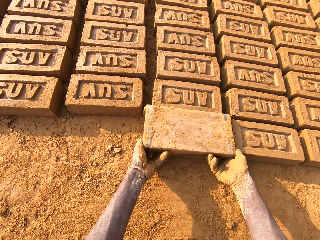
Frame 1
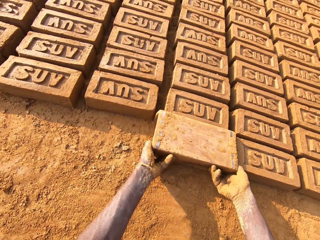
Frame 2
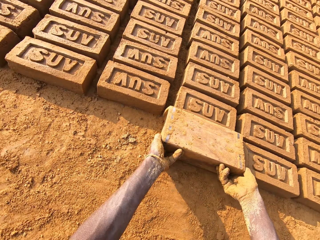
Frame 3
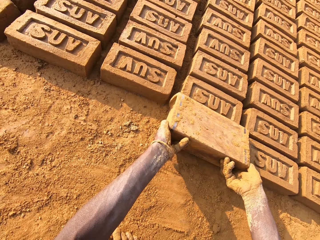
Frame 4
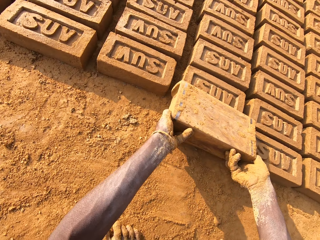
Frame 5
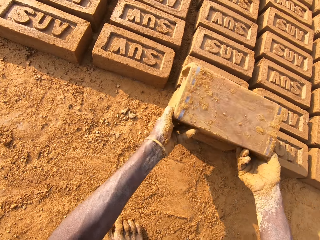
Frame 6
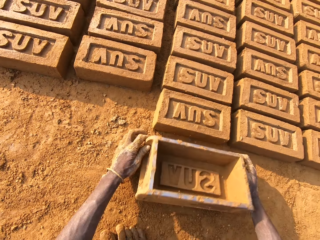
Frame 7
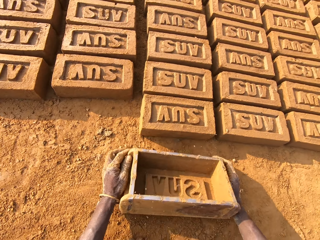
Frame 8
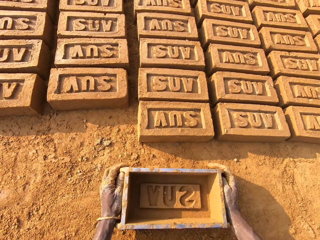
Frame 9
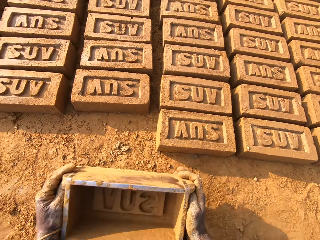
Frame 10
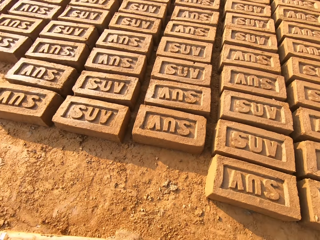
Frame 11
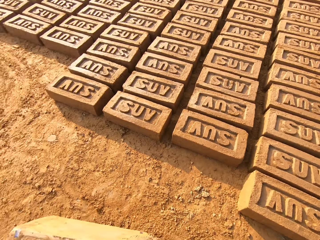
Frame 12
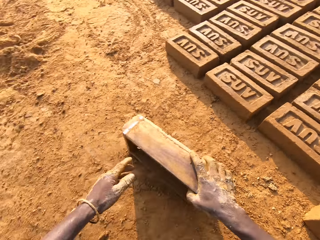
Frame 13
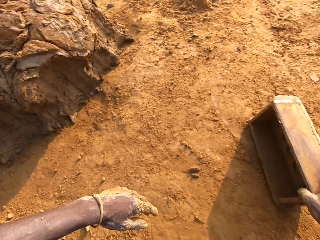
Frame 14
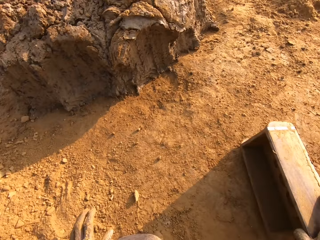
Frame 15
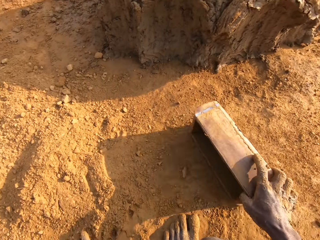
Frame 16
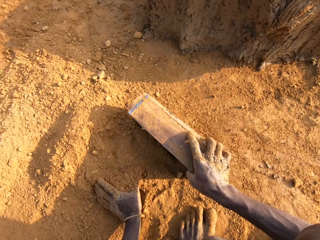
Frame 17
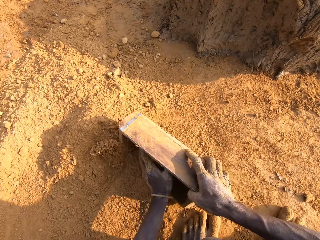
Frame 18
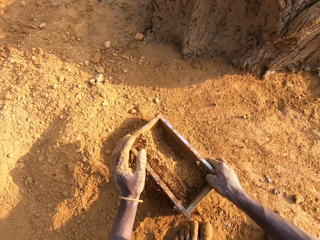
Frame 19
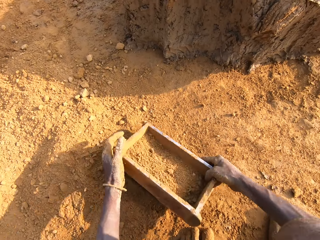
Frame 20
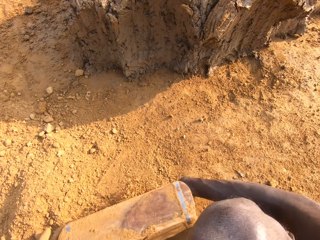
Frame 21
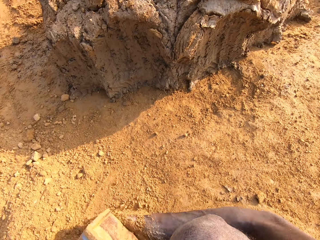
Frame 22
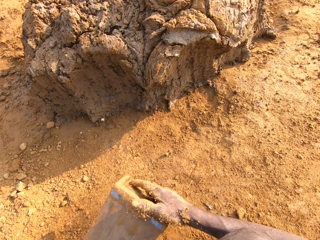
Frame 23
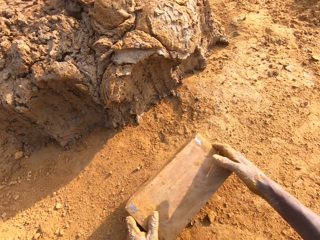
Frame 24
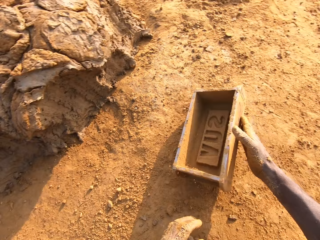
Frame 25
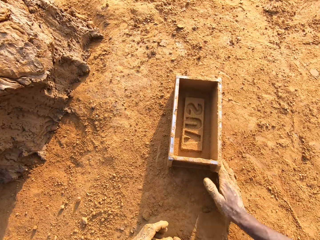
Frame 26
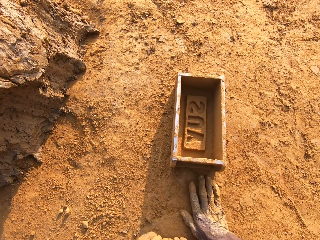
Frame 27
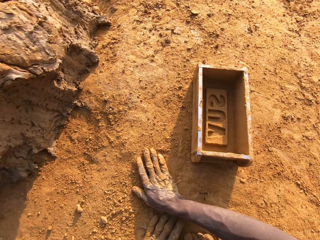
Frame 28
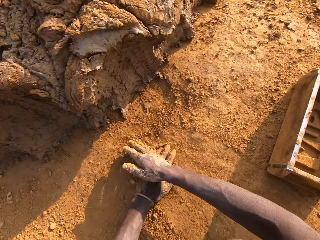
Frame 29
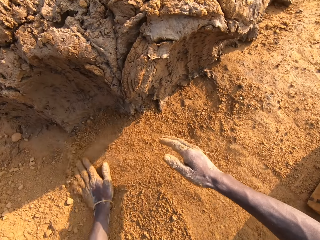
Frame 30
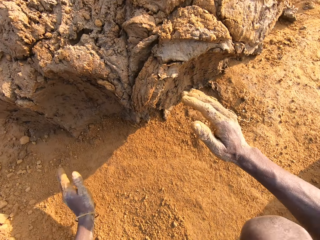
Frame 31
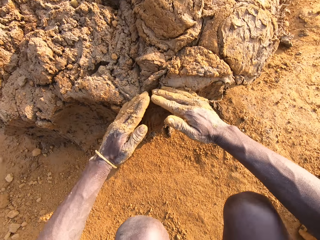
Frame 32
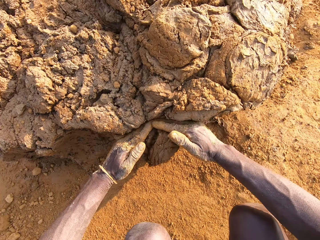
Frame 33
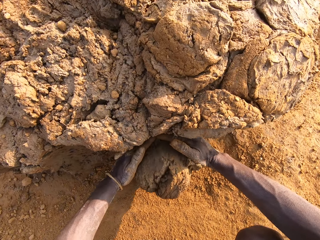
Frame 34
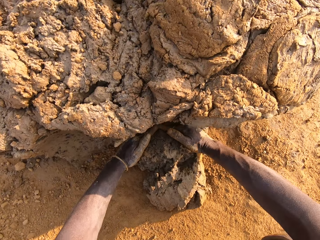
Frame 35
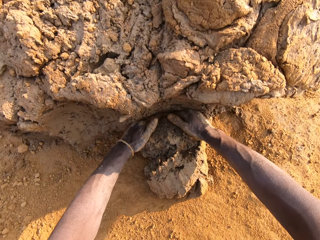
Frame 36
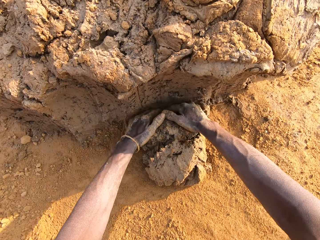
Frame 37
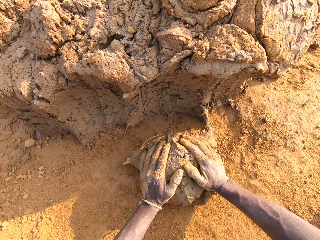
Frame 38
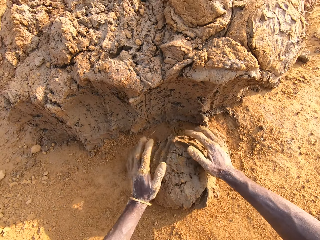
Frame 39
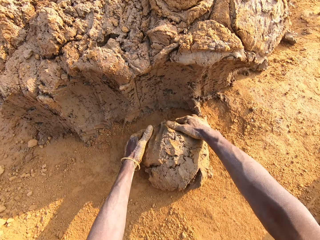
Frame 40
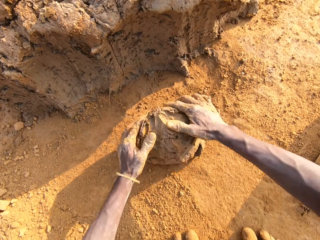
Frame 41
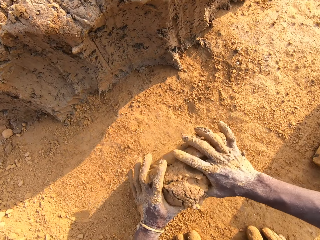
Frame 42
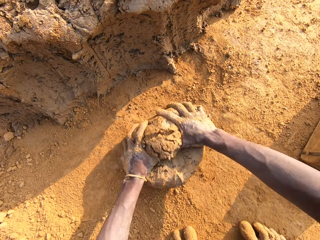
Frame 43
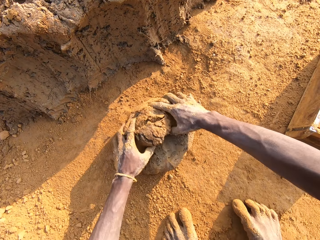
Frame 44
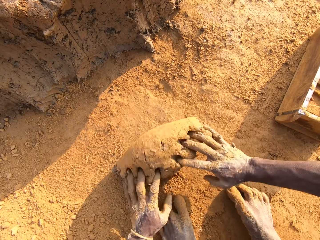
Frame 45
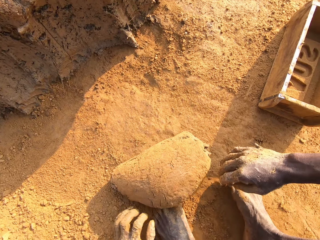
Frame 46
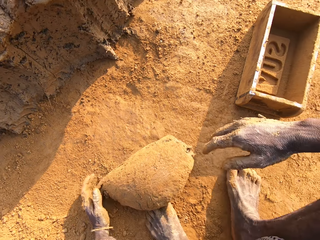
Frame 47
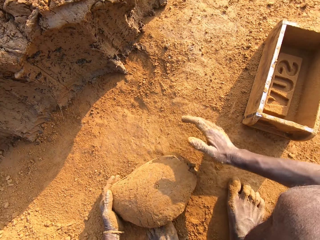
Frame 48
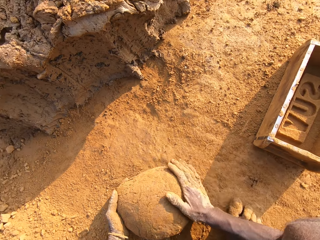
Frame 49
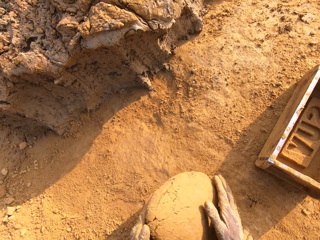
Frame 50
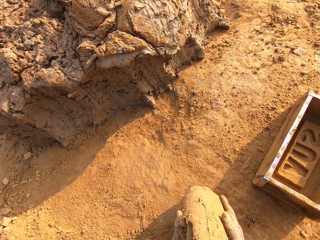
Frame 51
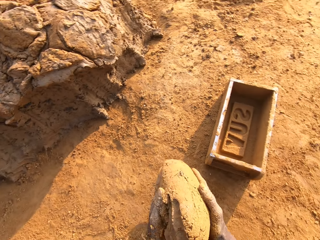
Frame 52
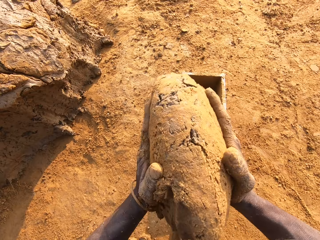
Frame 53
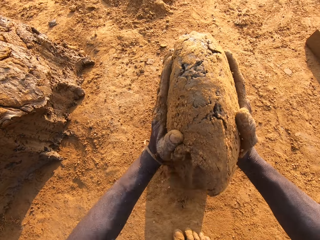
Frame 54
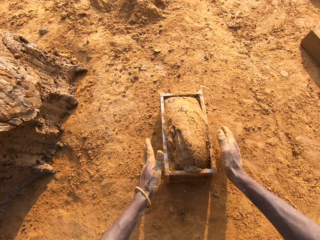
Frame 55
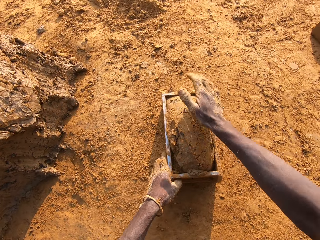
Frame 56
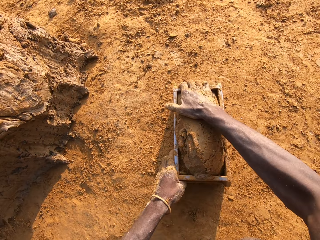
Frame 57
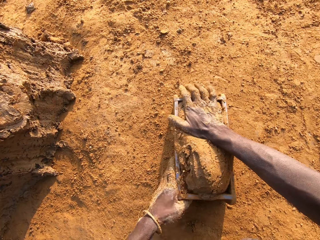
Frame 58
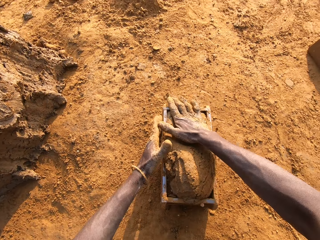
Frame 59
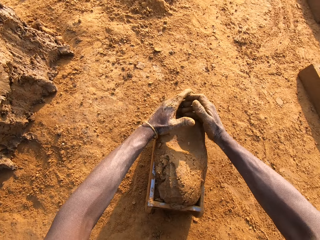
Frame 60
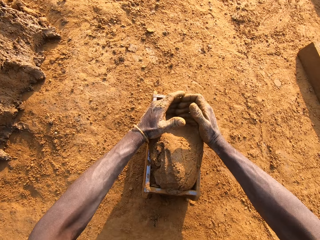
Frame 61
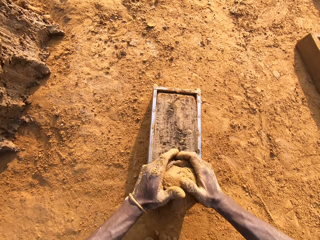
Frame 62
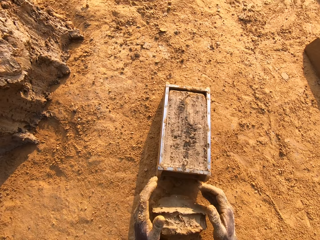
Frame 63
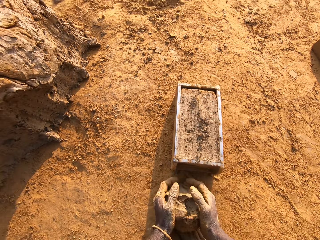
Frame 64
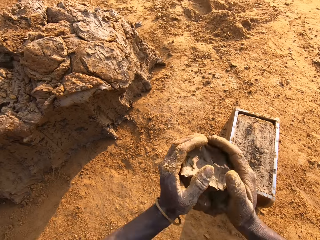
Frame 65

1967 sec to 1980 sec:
The camera wearer flips the brick mold upside down. He puts the brick in alignment. He removes the brick mold from the brick. He moves close to the heap of mortar. He packs sand on the ground with the brick mold. He pours the sand in the brick mold on the ground. He puts the brick mold on the ground. He slides his hands on the ground. He cuts out a portion of mortar from the heap of mortar on the ground. He molds the mortar on the ground. He loads the mortar or mud into the brick mold. He fits the mud in the brick mold. He scrapes mortar from the brick mold with his hands.

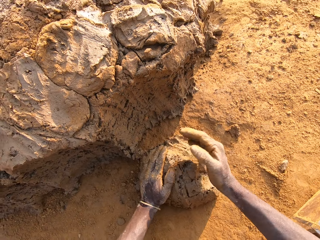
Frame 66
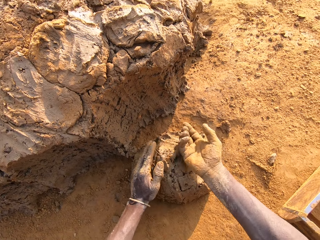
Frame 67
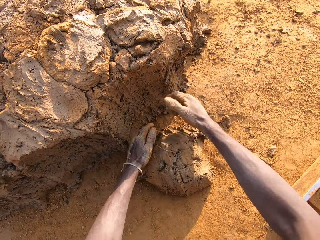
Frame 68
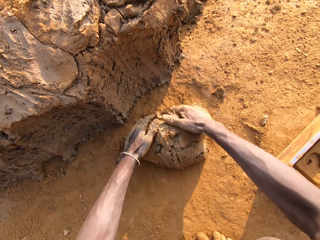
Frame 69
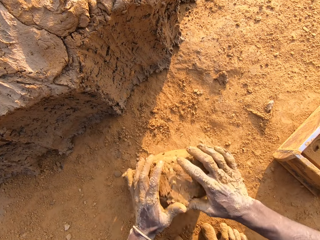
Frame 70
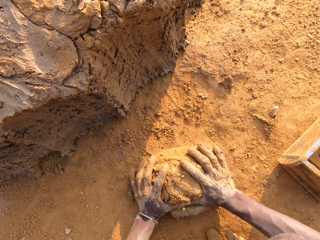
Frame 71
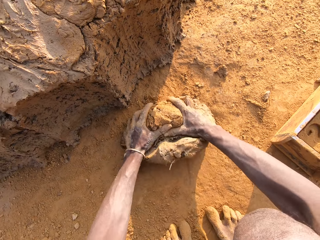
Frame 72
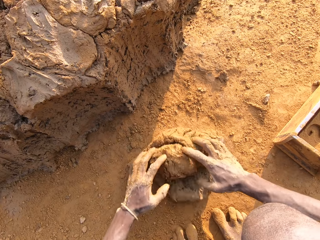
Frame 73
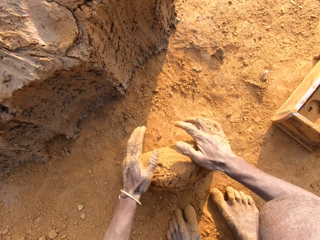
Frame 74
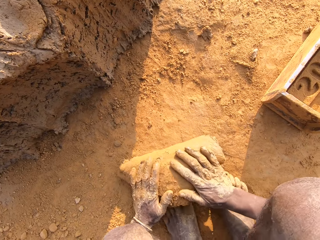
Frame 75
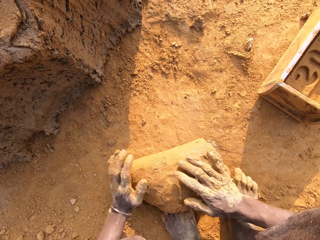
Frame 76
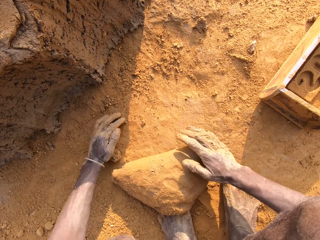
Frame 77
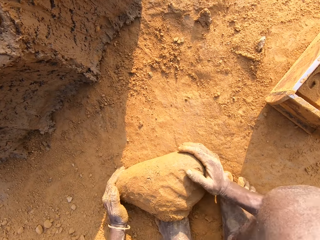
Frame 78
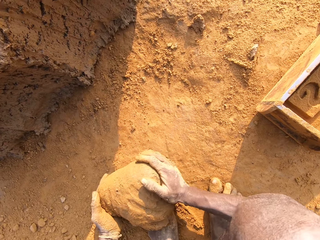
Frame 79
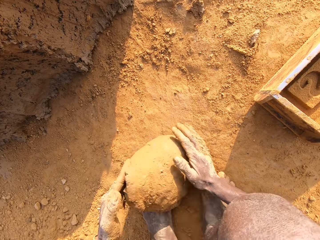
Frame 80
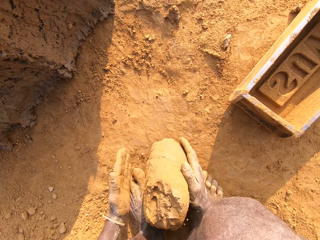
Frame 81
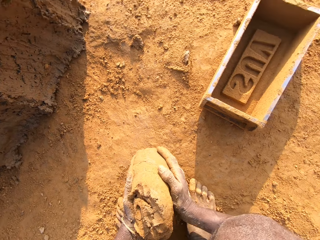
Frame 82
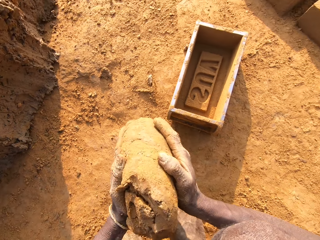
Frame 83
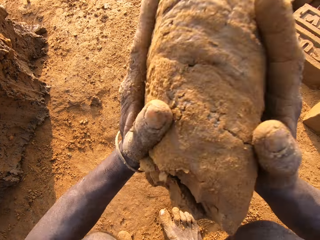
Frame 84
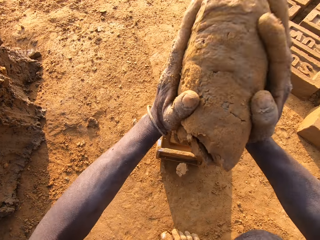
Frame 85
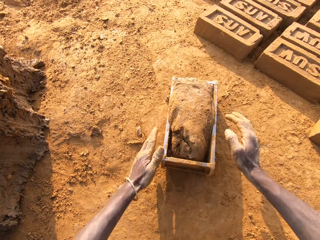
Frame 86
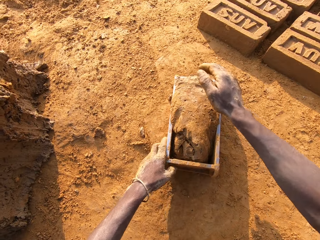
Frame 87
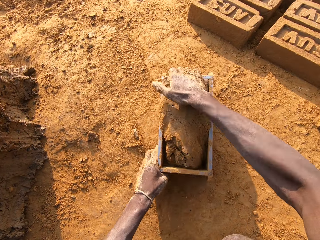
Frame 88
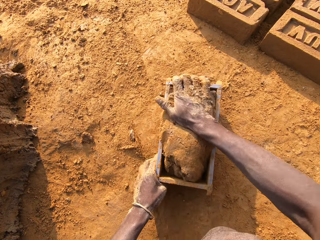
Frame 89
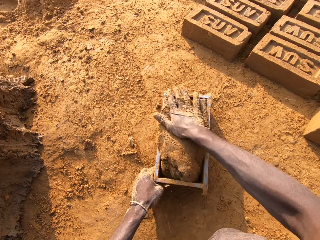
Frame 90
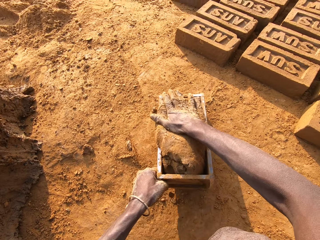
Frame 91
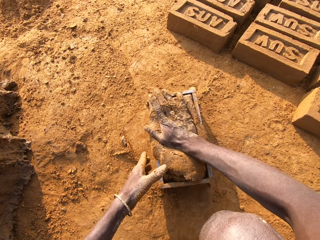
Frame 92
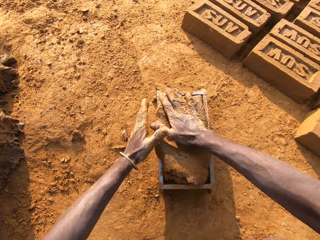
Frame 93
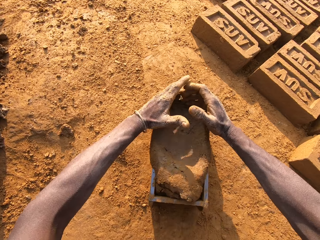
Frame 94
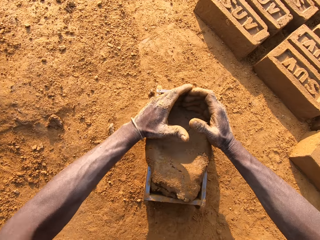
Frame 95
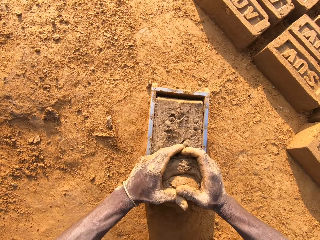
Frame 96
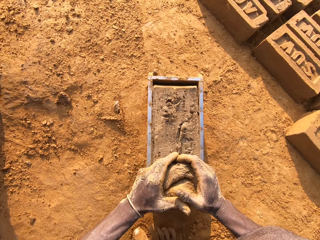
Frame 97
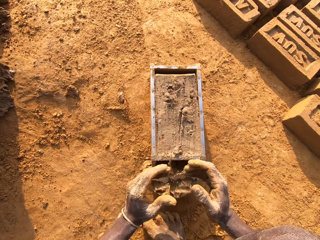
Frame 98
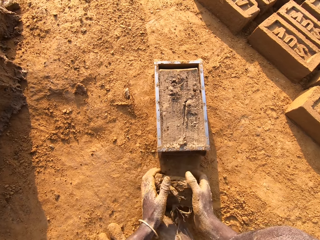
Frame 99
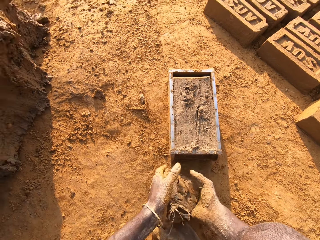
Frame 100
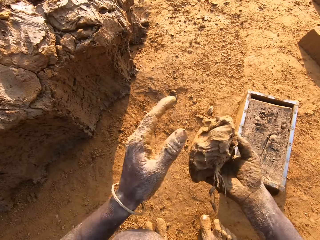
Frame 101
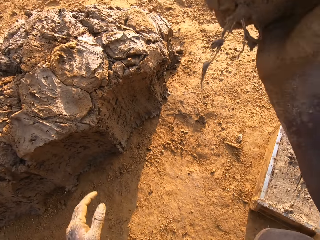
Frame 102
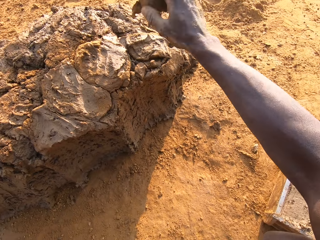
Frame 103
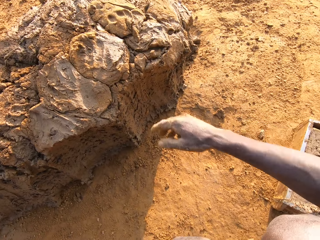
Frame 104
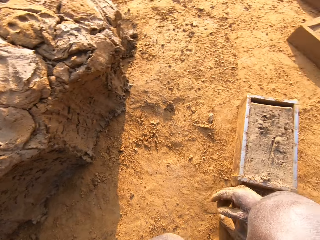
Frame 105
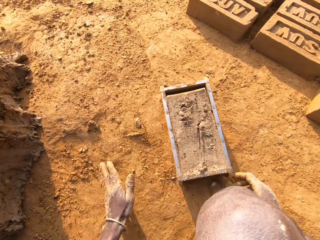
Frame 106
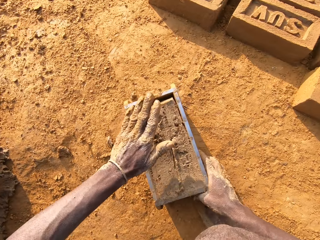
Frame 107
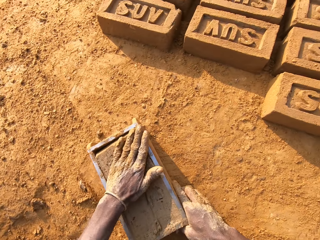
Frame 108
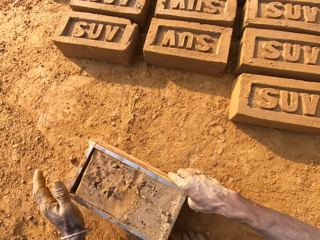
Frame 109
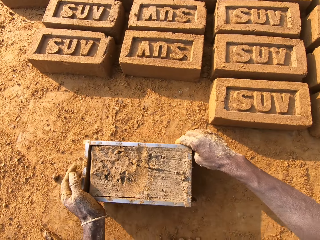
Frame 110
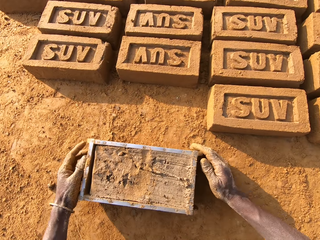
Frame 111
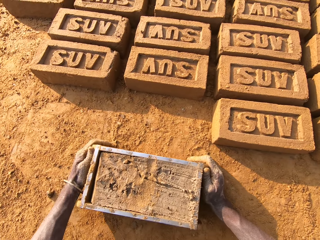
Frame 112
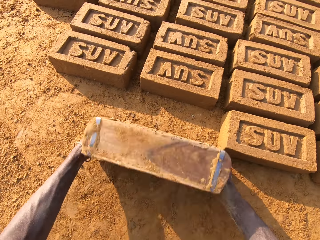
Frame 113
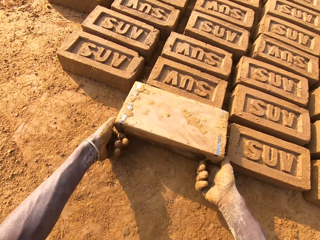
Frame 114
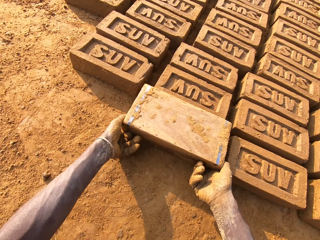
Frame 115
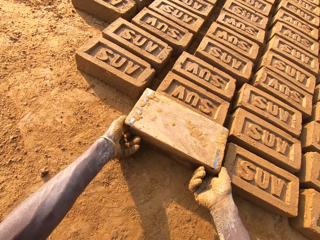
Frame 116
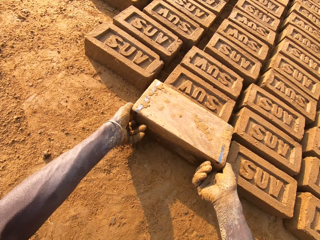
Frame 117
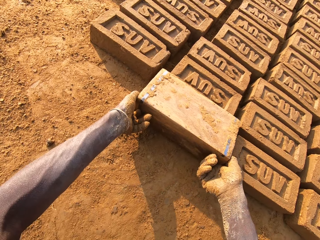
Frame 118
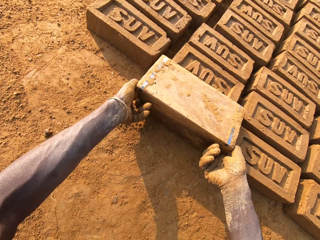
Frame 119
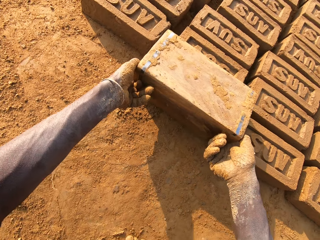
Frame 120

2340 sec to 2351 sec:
The camera wearer turns his hand. He rolls the clay. He scoops sand with his hand. He applies the sand on the clay. He picks up the clay. He drops the clay in the brick mold. He holds the brick mold. He presses the clay in the brick mold. He scrapes mortar from the brick mold with his hands. He drops the clay on the ground. He picks up the clay. He drops the portion of mortar in his hands on the heap of mortar. He touches sand on the ground with his left hand. He holds the brick mold. He beats the mortar in the brick mold with the sand in his left hand. He adjusts the brick mold closer to the bricks aligned on the ground. He flips the brick mold upside down. He removes the brick mold from the brick.
